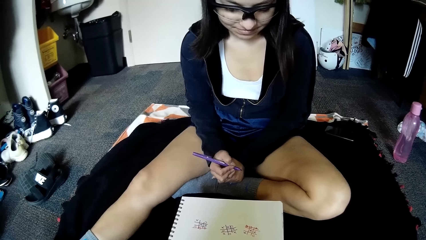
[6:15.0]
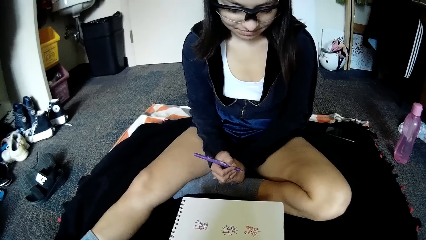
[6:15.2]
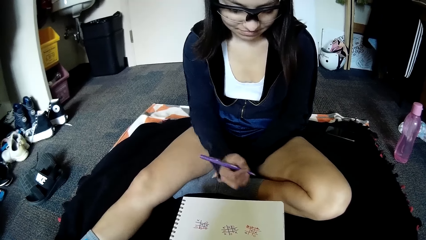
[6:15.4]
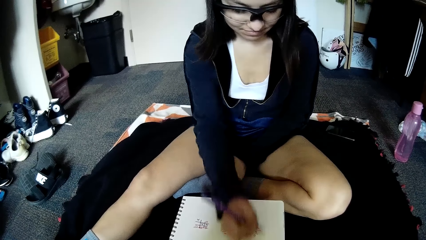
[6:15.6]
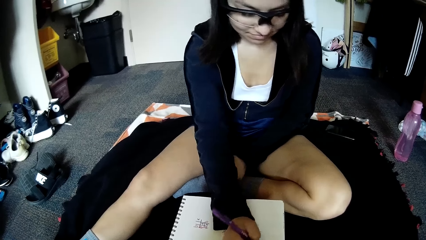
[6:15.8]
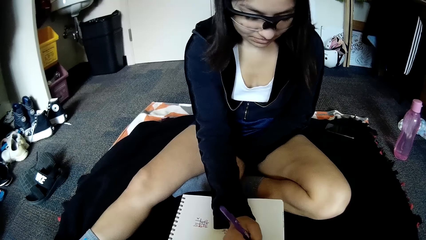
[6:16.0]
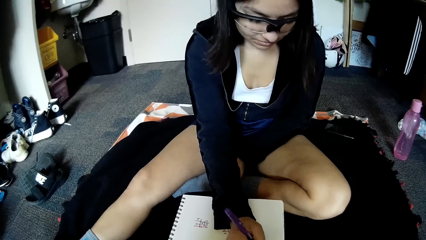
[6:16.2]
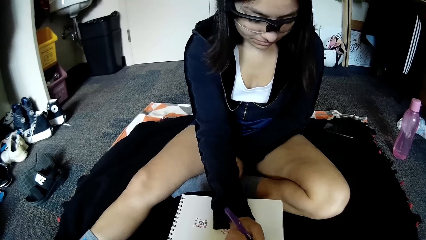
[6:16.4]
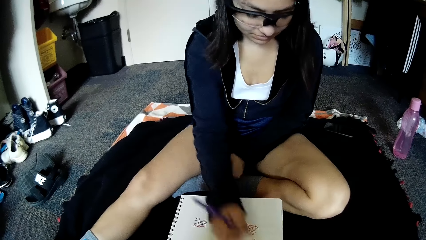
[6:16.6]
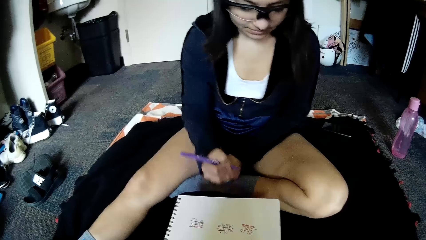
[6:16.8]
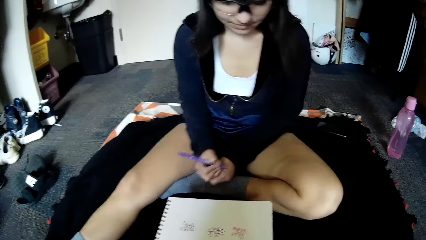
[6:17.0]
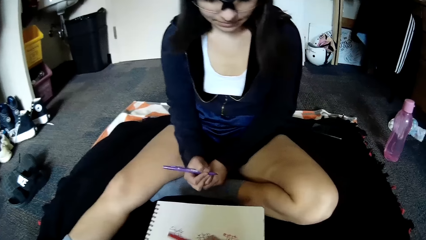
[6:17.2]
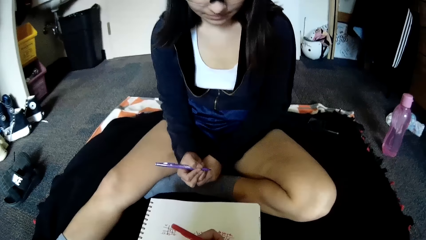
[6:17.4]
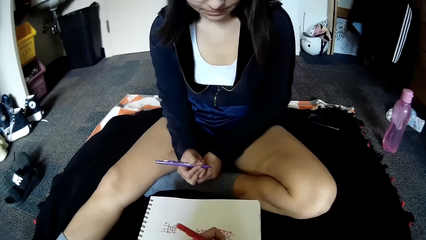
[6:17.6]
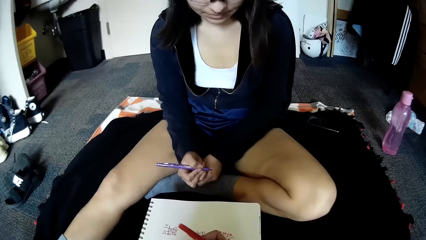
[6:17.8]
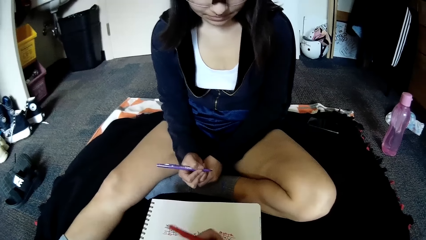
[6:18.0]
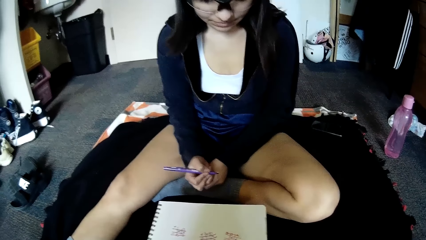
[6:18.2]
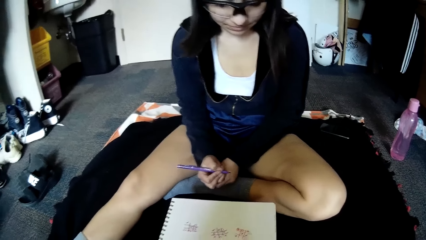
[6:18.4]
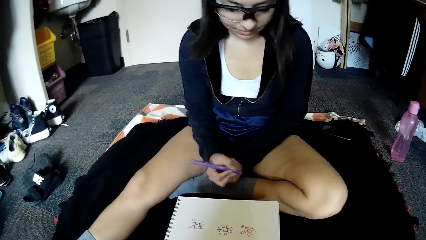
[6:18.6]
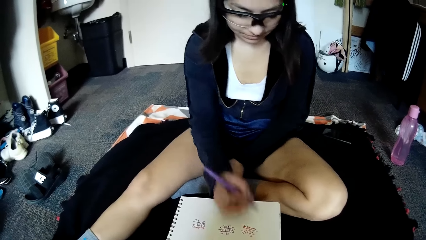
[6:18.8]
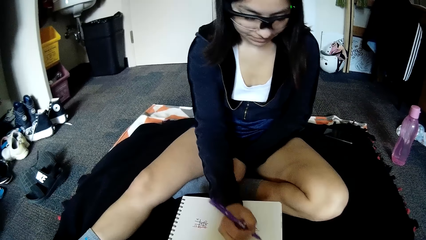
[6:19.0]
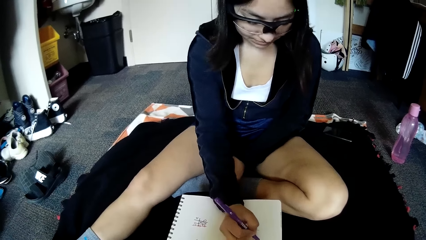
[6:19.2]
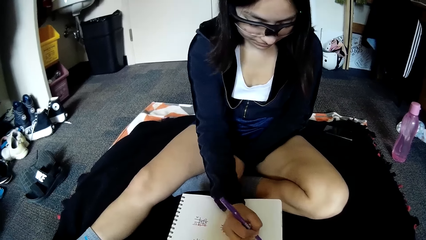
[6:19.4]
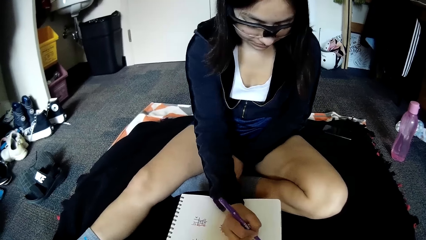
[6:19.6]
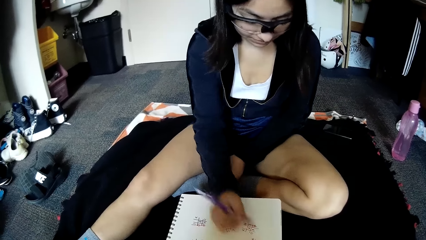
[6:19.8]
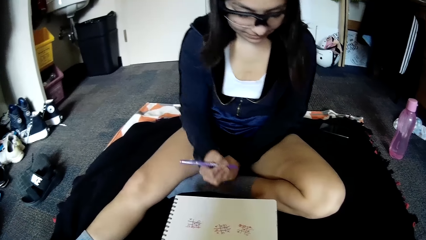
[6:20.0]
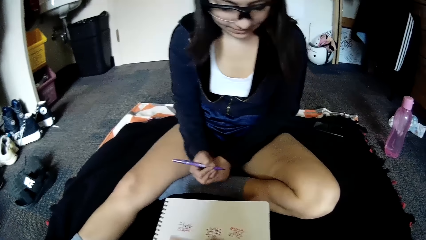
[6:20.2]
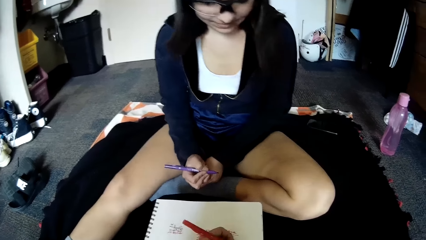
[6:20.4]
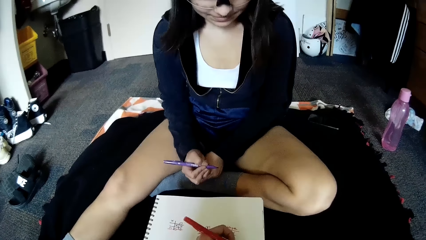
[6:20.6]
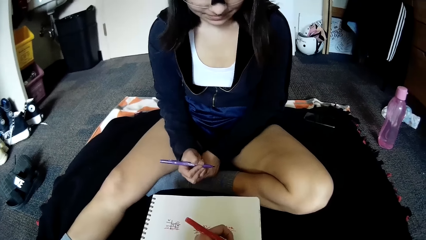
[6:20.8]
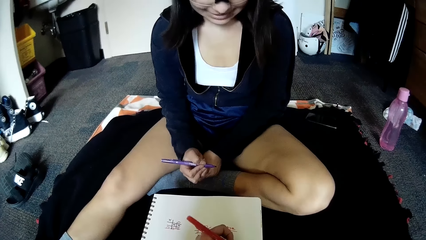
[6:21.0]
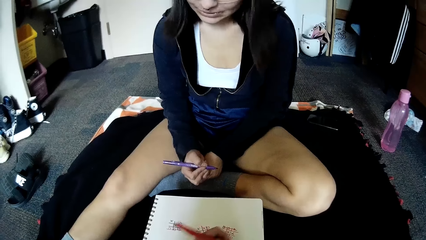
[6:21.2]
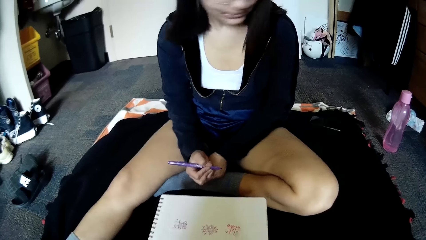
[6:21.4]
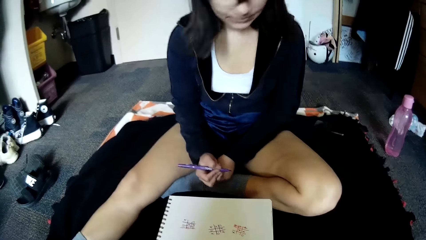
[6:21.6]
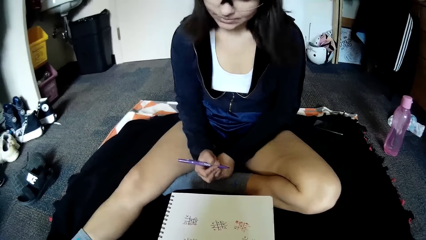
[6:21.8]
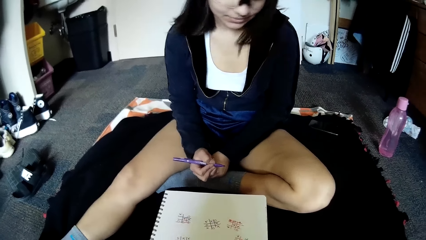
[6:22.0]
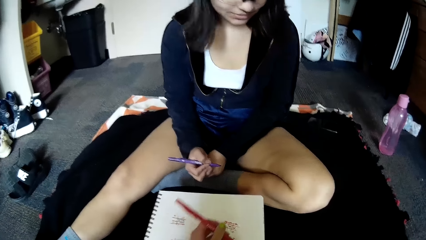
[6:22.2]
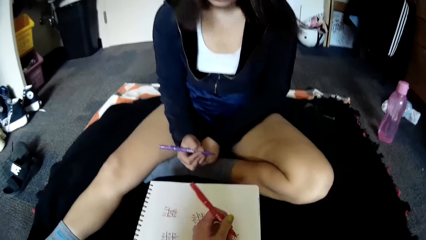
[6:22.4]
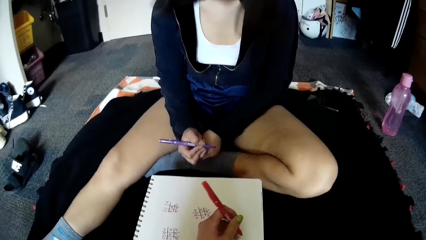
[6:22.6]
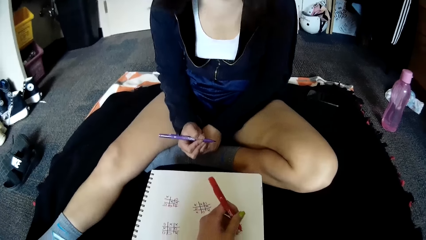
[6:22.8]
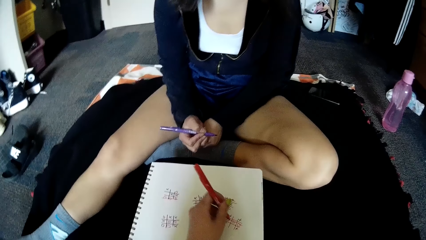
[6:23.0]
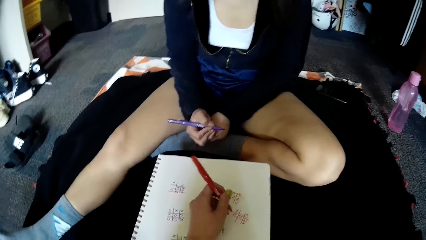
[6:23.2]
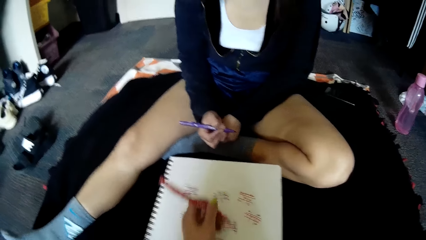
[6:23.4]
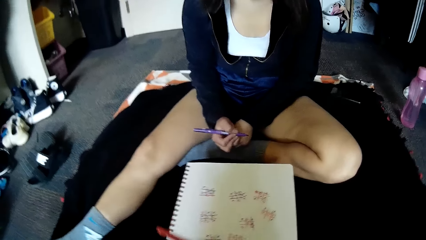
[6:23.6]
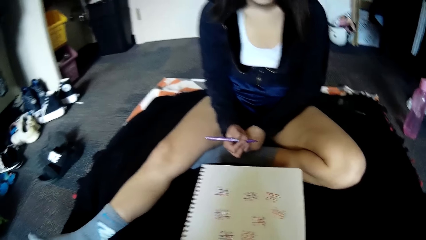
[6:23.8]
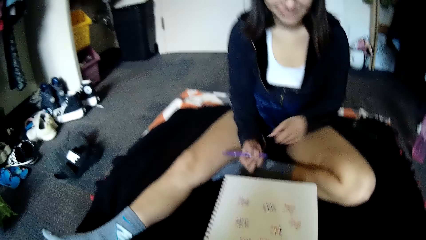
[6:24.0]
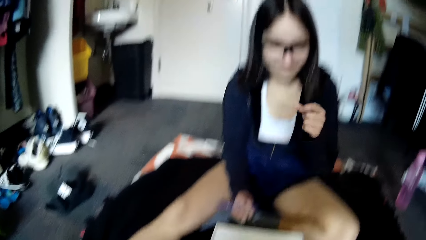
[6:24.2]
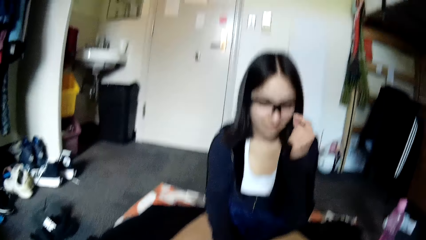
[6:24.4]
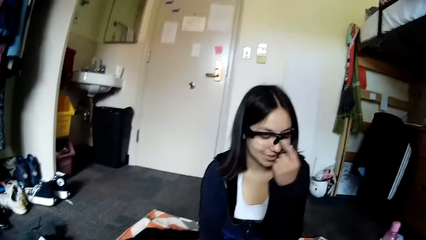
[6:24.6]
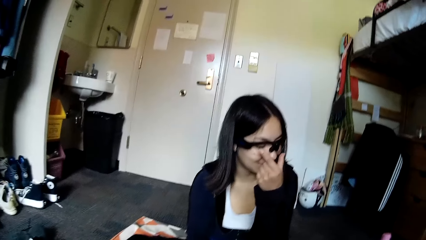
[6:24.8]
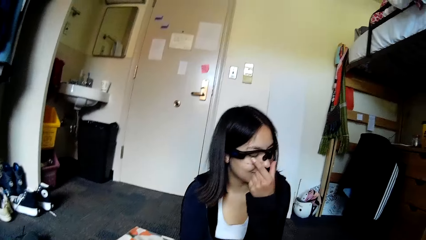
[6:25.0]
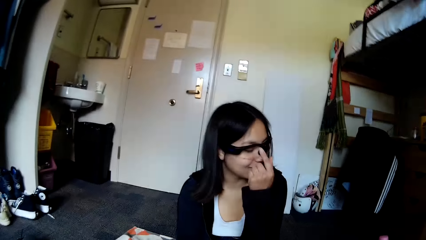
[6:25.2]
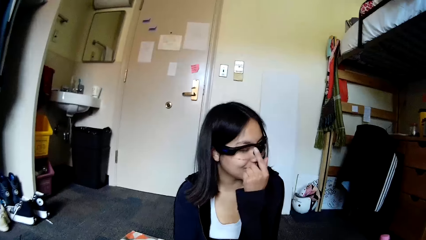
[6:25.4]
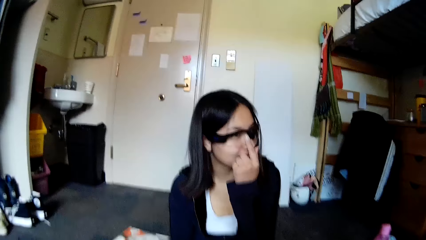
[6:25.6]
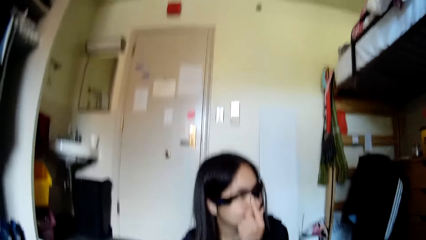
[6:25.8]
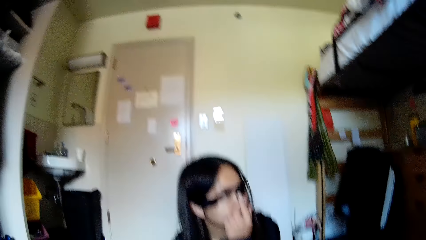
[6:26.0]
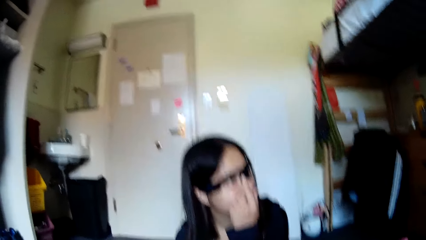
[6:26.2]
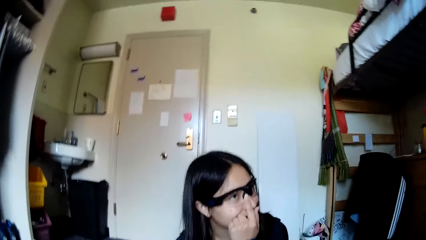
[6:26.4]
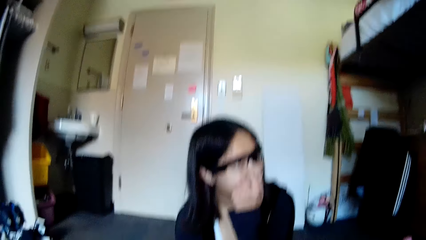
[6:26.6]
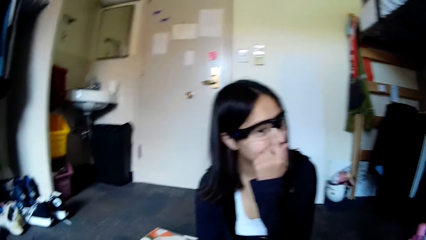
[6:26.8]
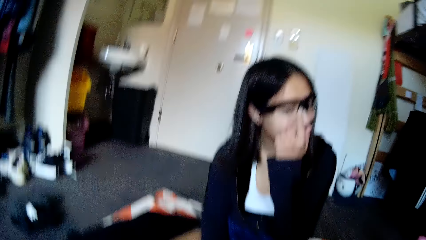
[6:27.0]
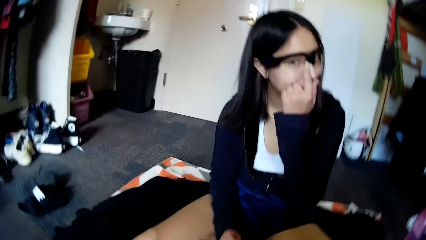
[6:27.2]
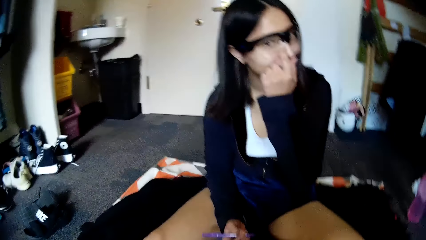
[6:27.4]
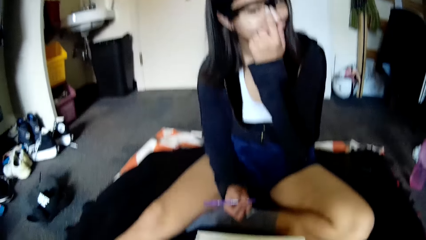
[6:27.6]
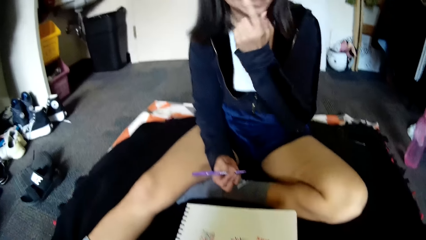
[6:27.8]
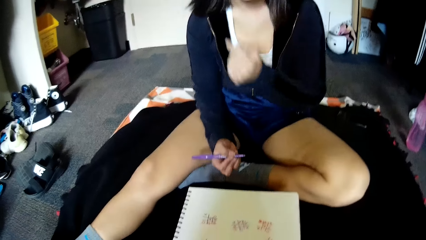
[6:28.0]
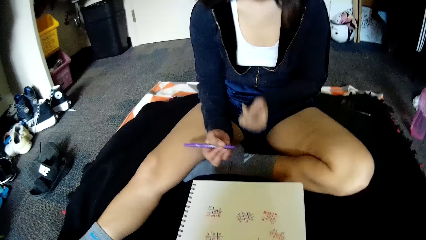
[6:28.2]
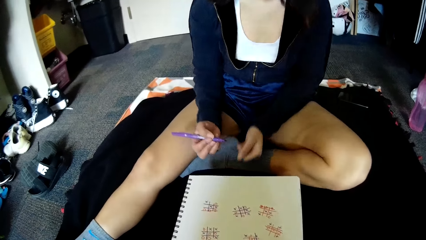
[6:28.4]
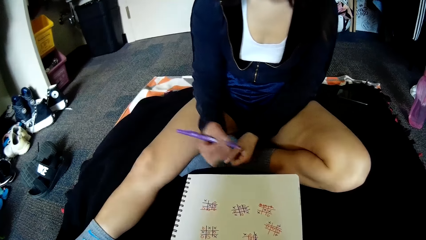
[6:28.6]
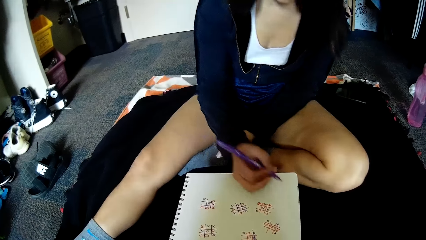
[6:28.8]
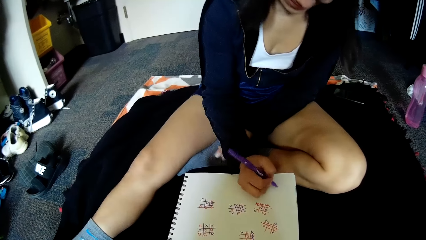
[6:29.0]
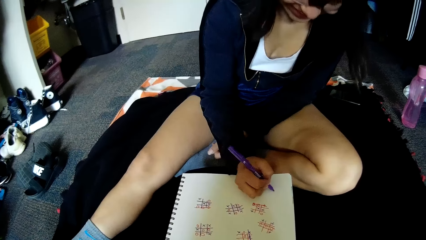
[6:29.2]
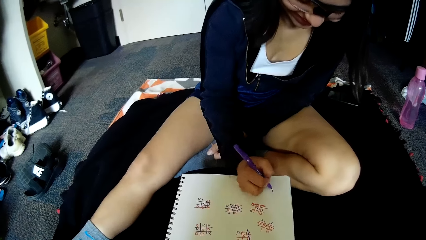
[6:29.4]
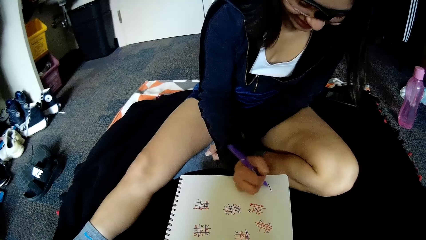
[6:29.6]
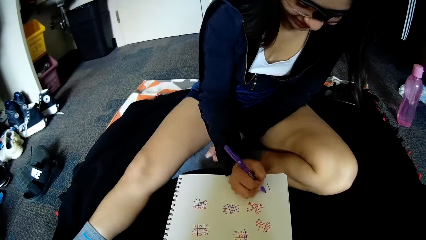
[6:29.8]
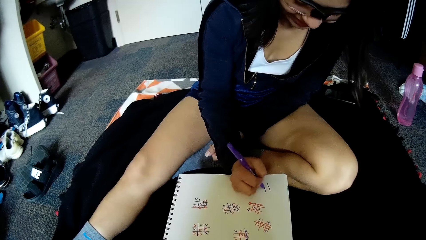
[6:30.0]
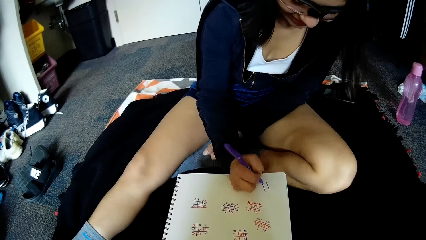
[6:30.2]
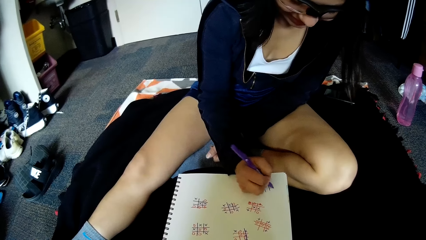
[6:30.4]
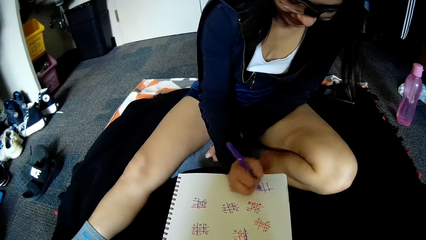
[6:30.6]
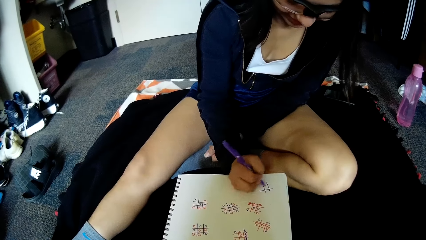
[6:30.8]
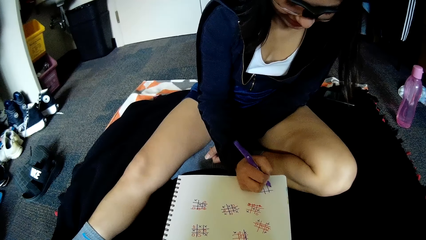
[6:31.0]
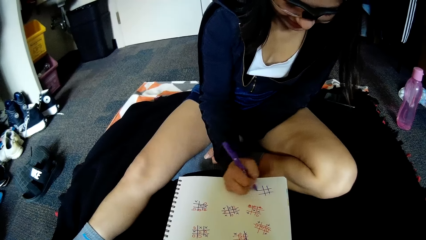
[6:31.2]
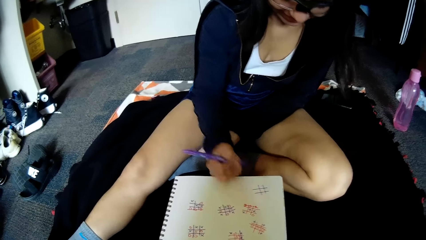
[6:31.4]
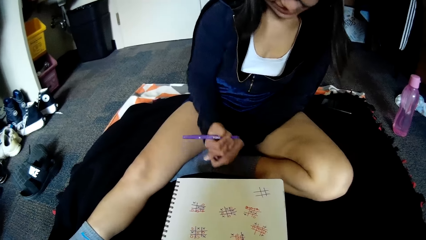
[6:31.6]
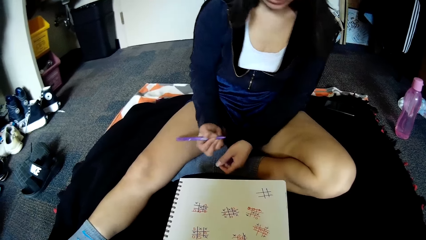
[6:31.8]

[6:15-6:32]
The woman writes in the grid of squares on the paper with the purple pen in her right hand. The camera wearer writes in the grid of squares on the paper with the red pen in her left hand. The woman writes in the grid of squares on the paper with the purple pen in her right hand and shakes her head. The camera wearer writes in the grid of squares on the paper with the red pen in her left hand. She converses with the woman. She strikes a line through the grid of squares on the paper with the red pen in her left hand. The woman adjusts her glasses and touches the pair of camera glasses with her left hand. The woman writes on the sheet of paper and draws a grid of squares on the paper with the purple pen in her right hand.
